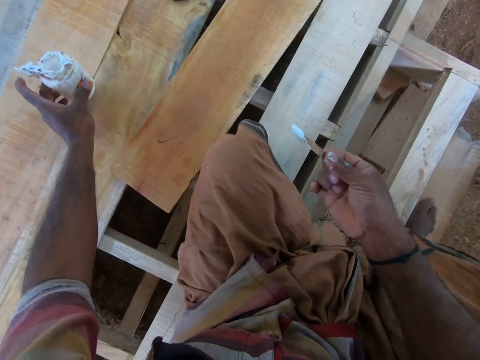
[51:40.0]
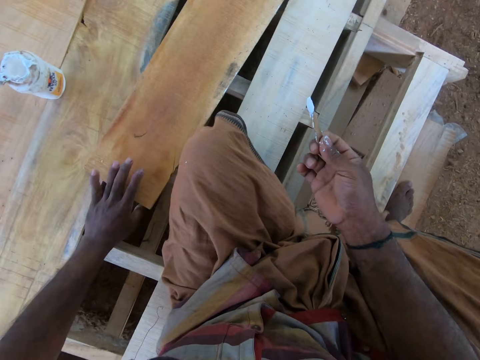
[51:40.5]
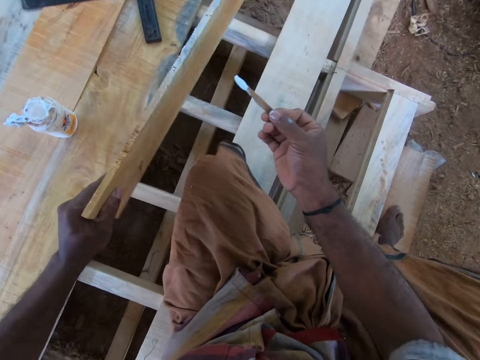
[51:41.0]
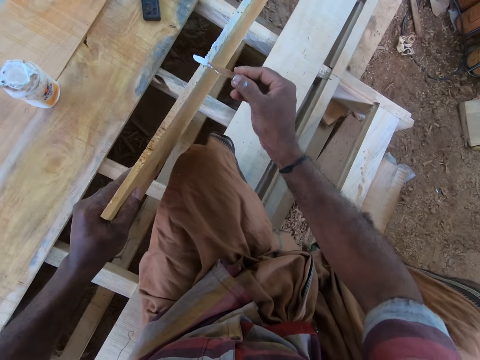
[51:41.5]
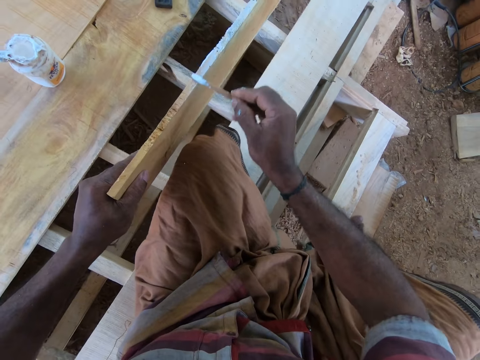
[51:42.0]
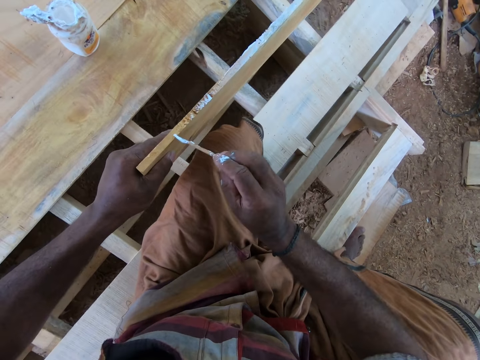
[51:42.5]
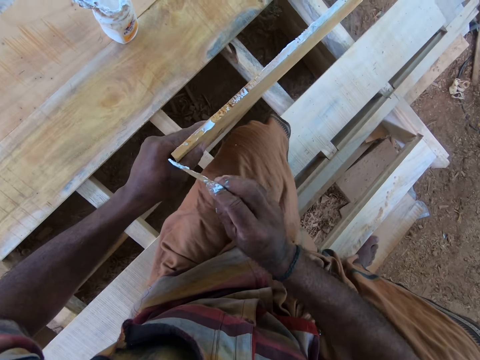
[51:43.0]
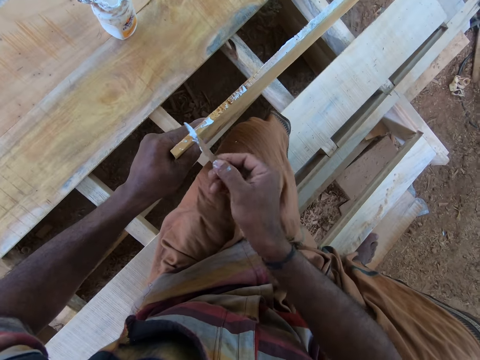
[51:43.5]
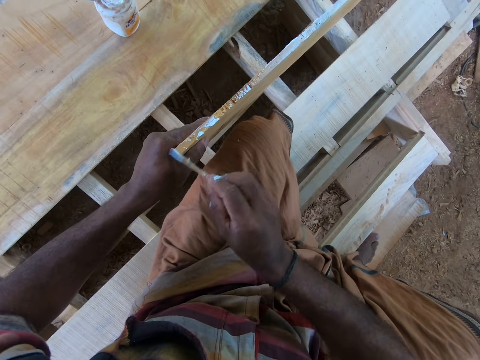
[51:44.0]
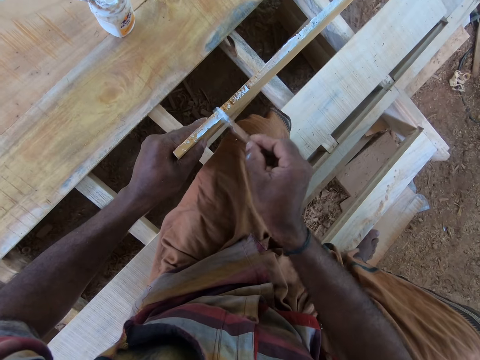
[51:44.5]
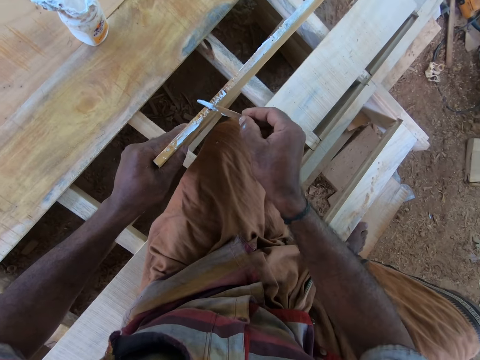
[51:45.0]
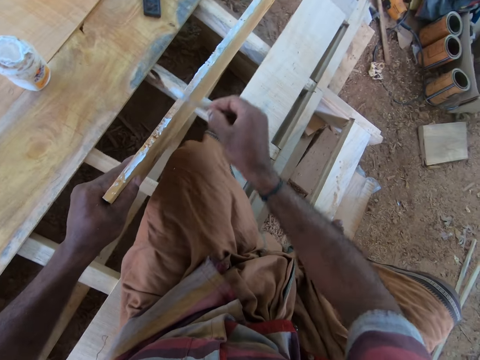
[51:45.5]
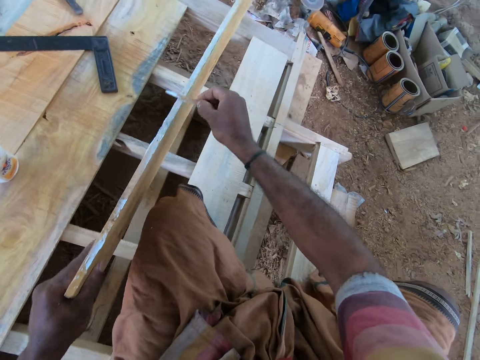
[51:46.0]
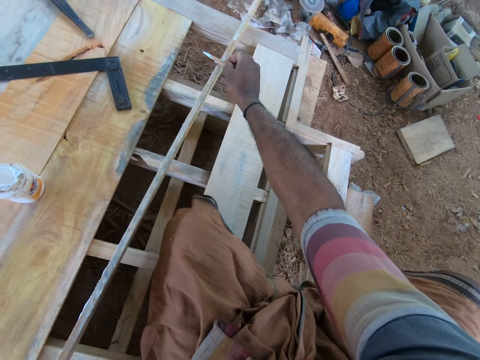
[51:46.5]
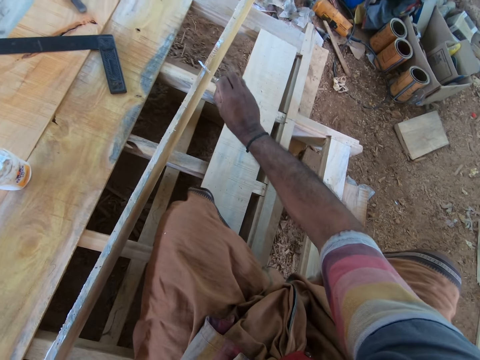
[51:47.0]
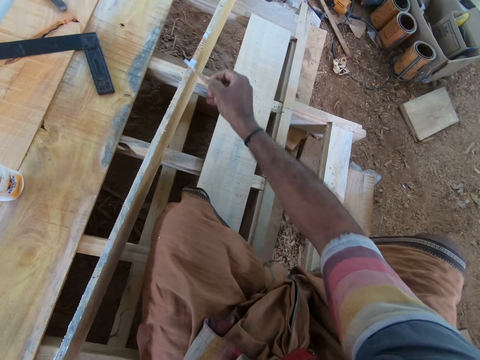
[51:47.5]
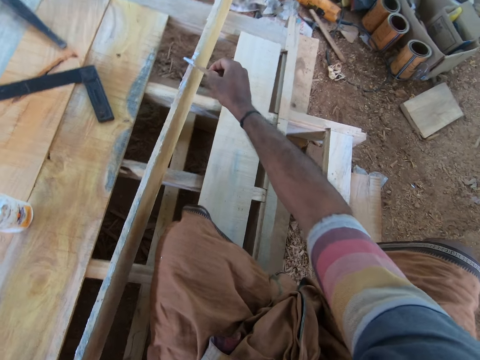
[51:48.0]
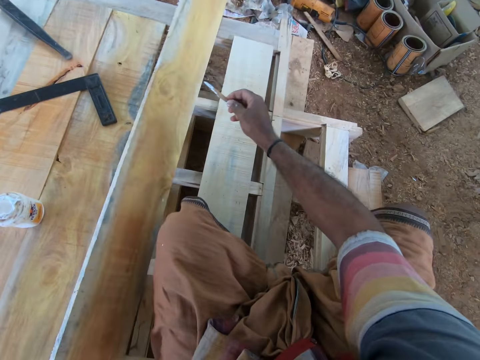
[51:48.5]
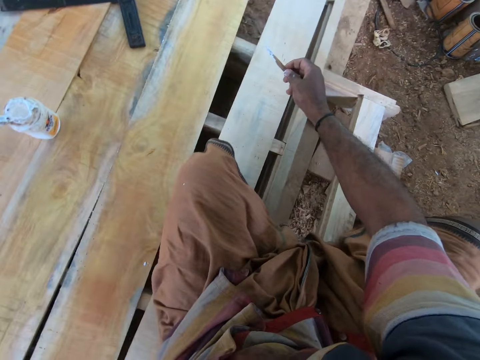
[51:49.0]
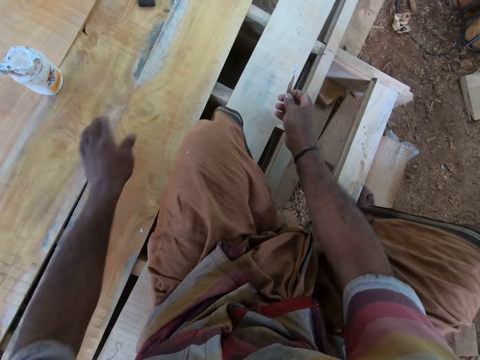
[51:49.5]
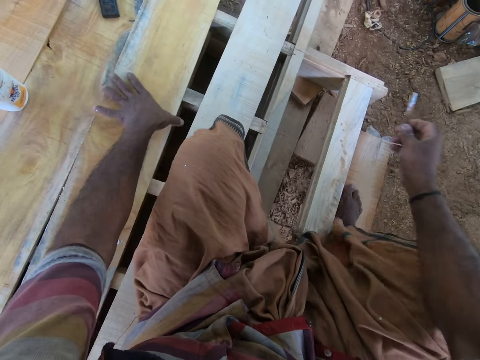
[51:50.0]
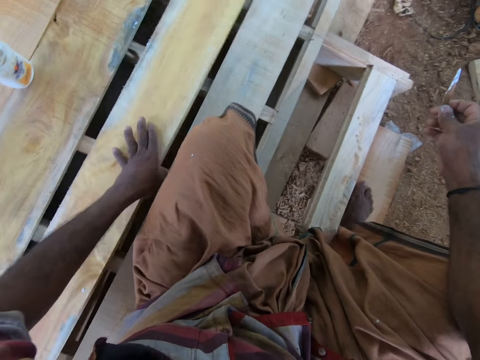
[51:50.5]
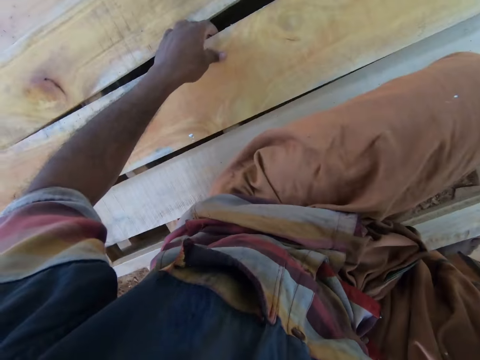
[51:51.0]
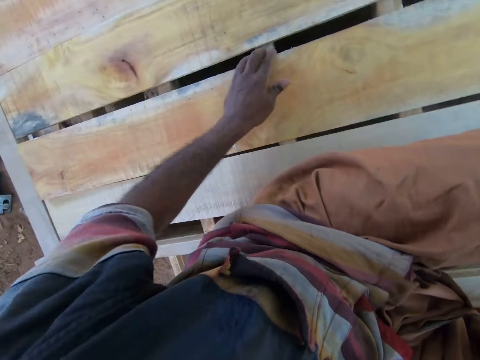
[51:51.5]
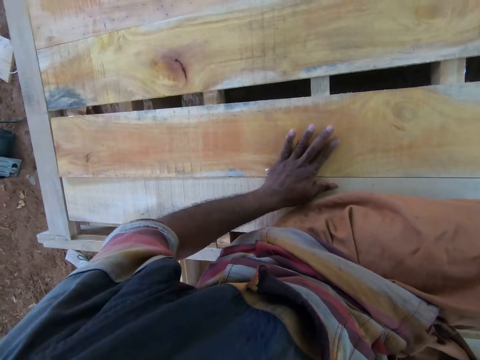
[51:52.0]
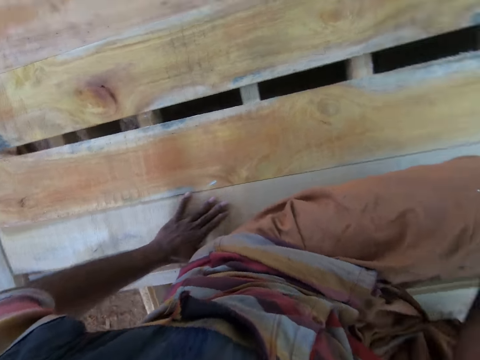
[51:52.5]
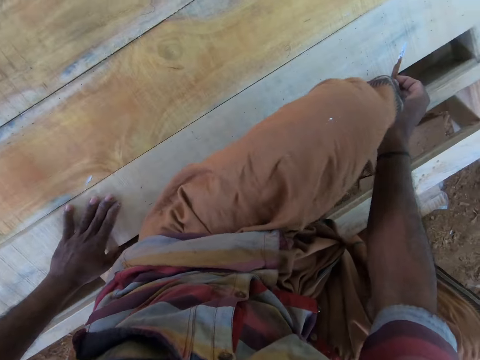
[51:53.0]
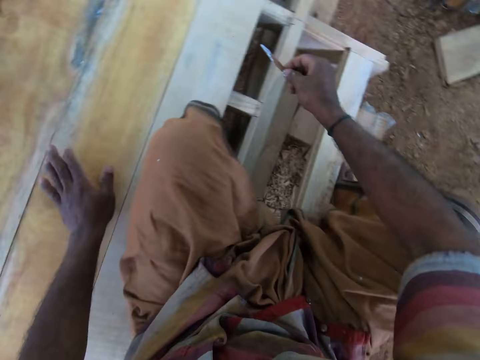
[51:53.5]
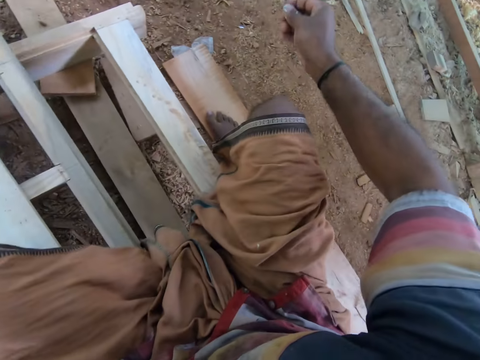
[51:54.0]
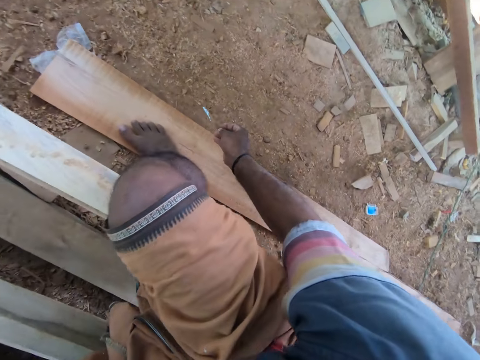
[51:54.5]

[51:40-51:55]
The camera wearer drops the glue container on the wood pallet with his right hand. He picks the plank from the wood pallet with his left hand. He applies the glue on the plank with the piece of wood in his right hand. He moves the plank on the wood pallet with his left hand. He drops the plank on the wood pallet with his left hand. He pulls the wood. He adjusts the plank on the wood pallet with his left hand. He pulls the wood and drops the wood. He moves his left hand on the wood pallet. He looks around.

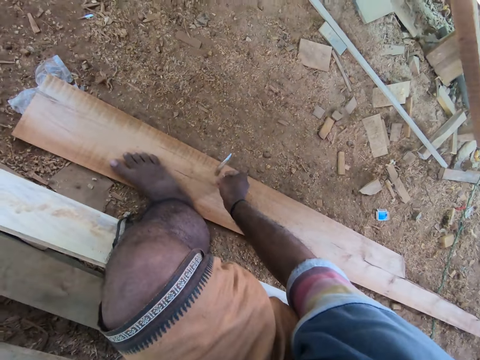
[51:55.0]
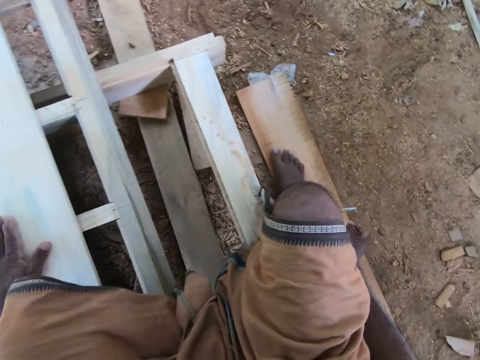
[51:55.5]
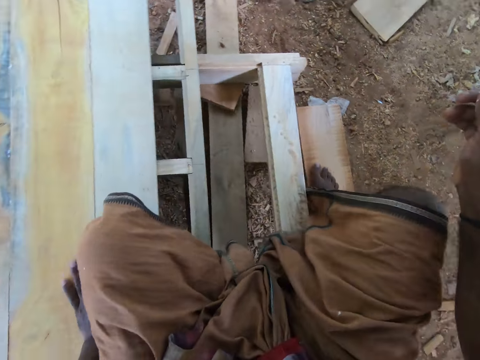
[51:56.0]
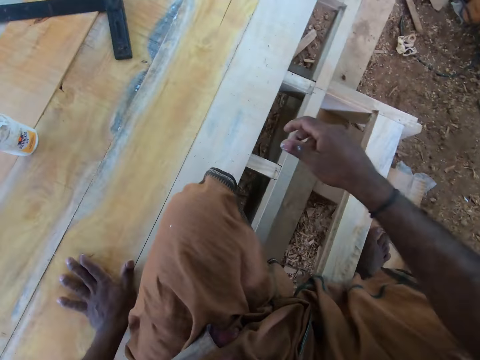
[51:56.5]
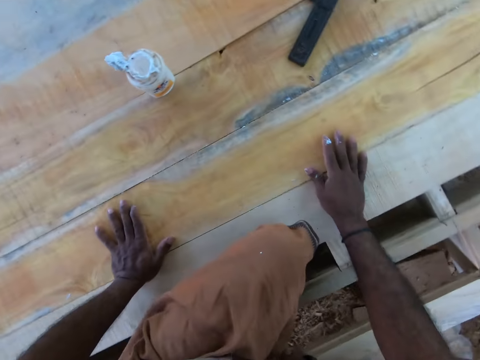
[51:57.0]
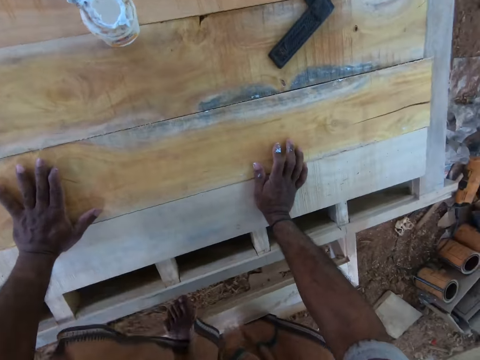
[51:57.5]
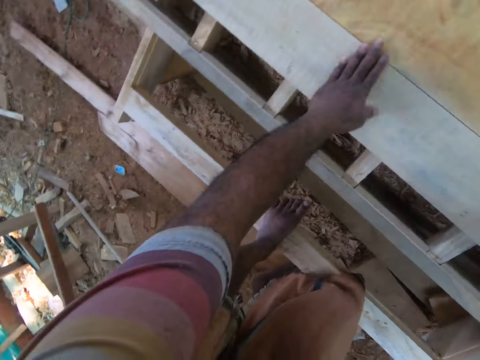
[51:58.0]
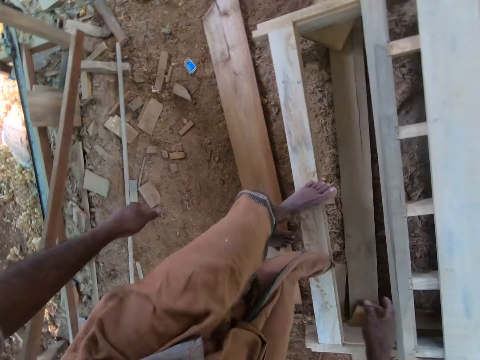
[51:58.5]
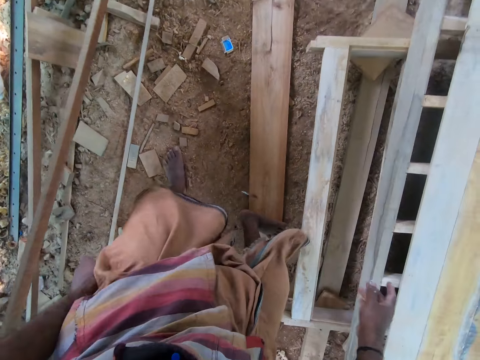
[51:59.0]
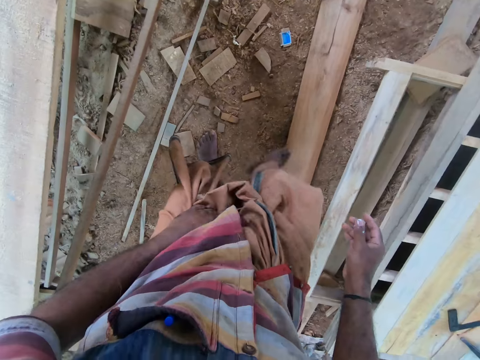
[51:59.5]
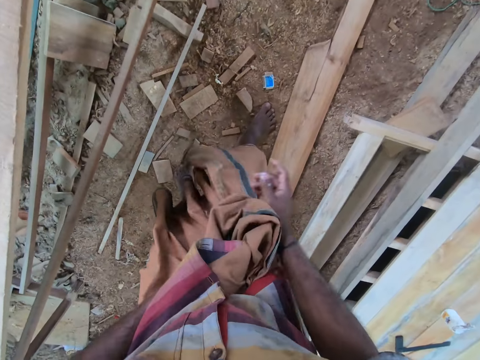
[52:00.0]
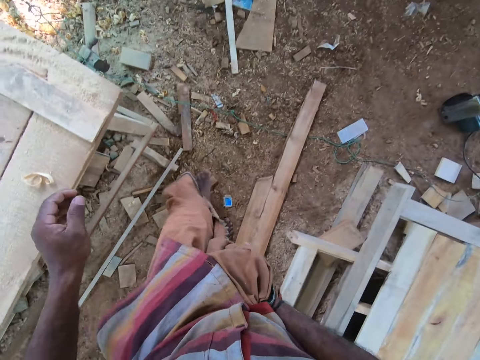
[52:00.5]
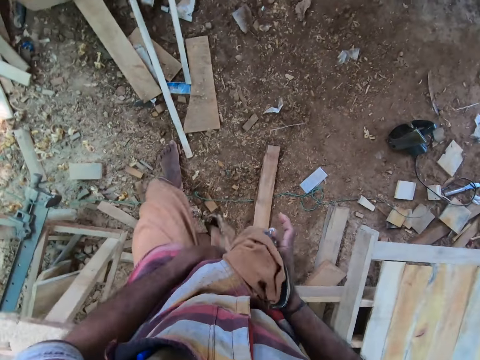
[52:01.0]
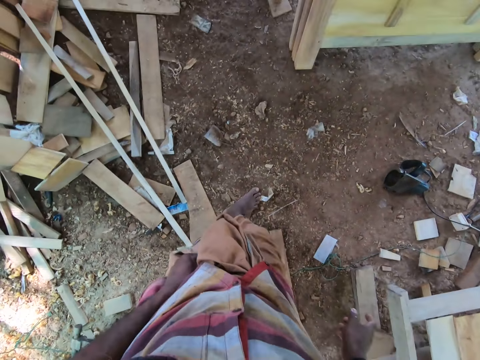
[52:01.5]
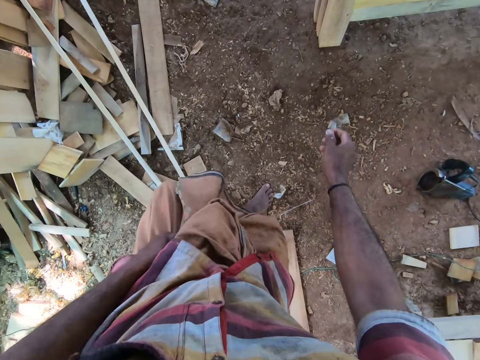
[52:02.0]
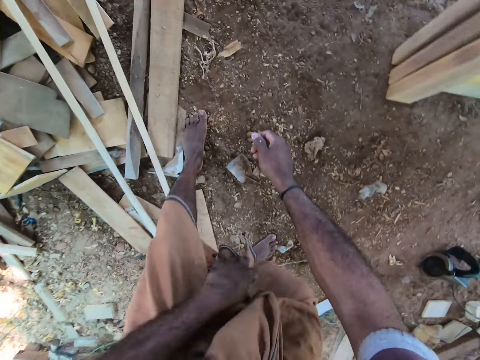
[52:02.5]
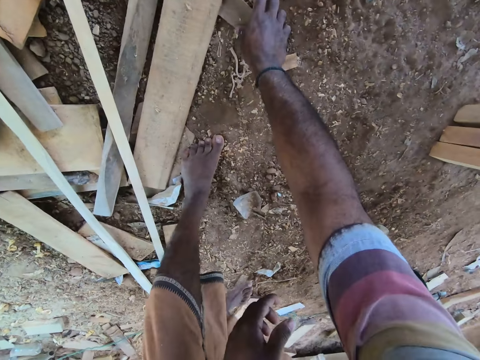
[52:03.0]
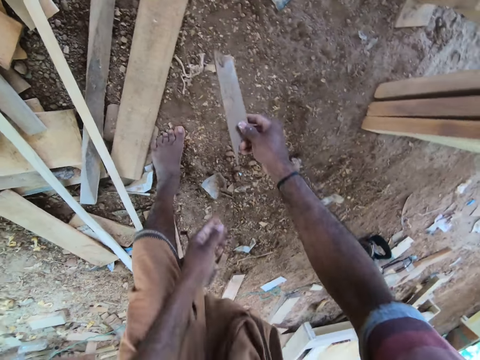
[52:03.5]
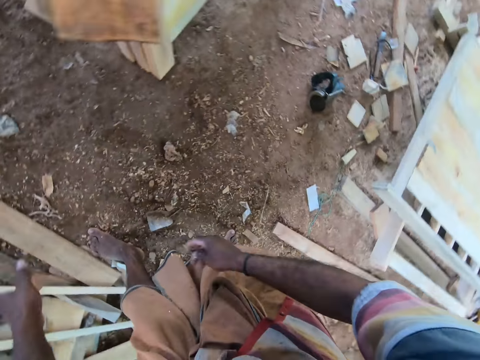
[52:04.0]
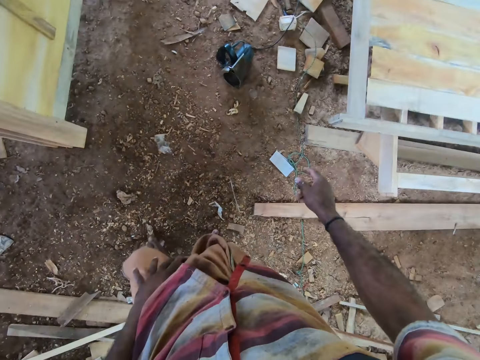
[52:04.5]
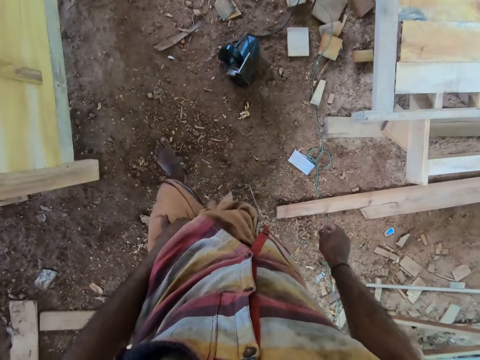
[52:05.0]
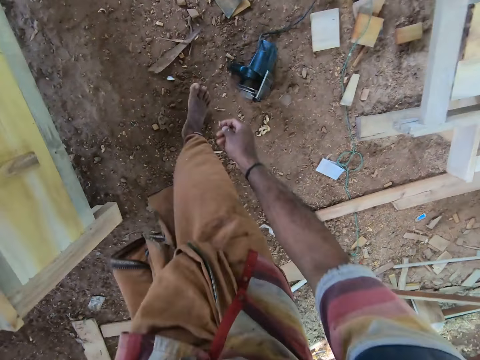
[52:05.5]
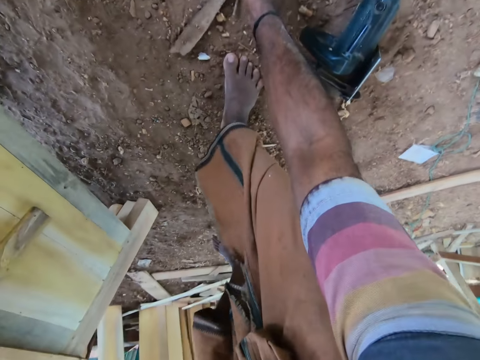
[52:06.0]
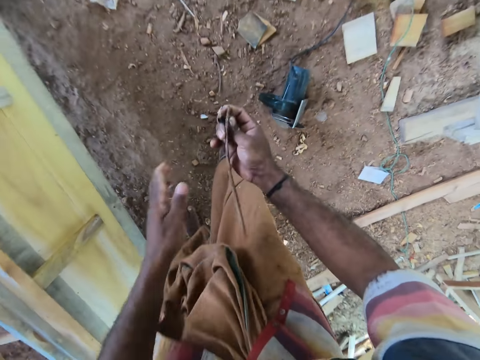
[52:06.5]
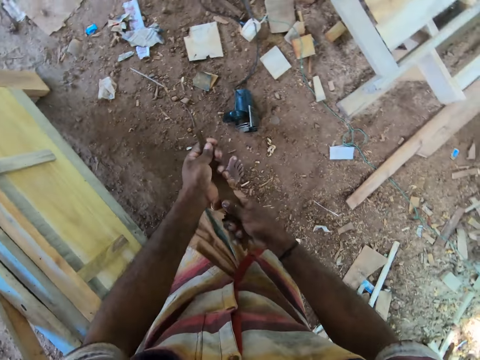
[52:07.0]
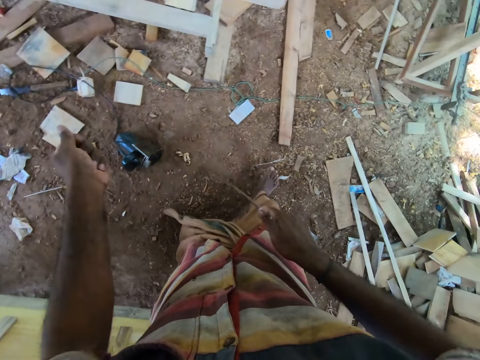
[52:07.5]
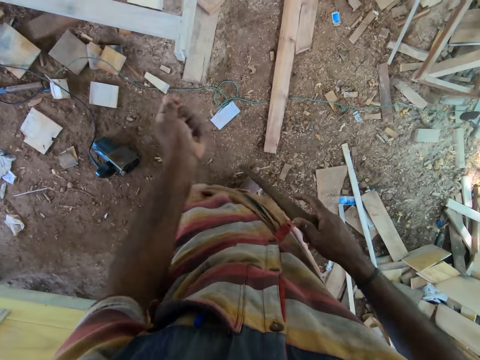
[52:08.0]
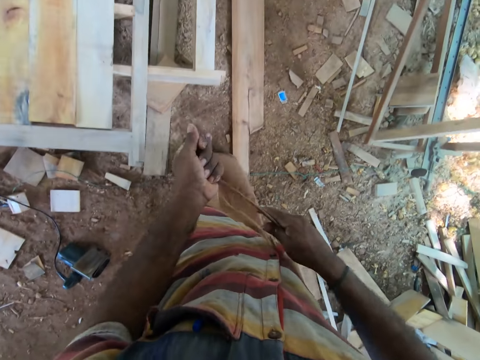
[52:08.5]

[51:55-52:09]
The camera wearer interacts with a man. The camera wearer drops the piece of wood on a plank with his right hand. He looks around. He places his right hand on the wood pallet. He stands from the wood pallet. He holds the wrapper on his body with his left hand. He walks around. He passes the wrapper on his body to his right hand. He passes the wrapper on his body to his left hand. He picks a piece of wood from the ground with his right hand. He passes the piece of wood to his left hand. He throws the piece of wood on the ground with his left hand. He holds the wrapper on his body with his left hand. He walks around. He picks a piece of wood from the ground with his right hand. He passes the piece of wood to his left hand. He cleans the piece of wood with his right hand.
